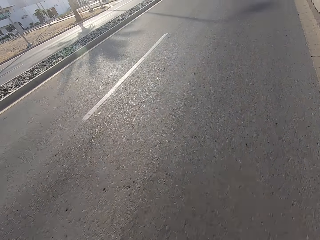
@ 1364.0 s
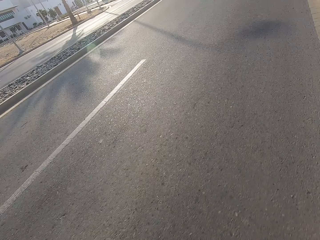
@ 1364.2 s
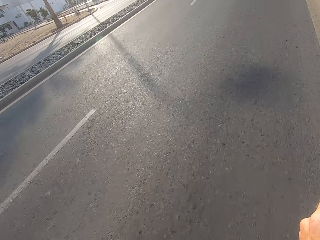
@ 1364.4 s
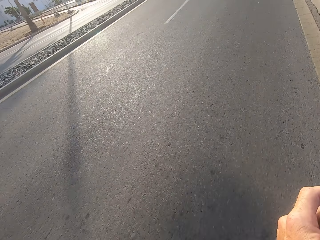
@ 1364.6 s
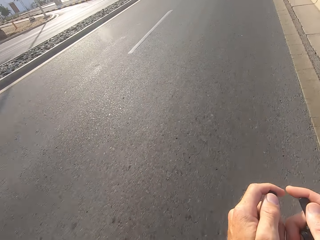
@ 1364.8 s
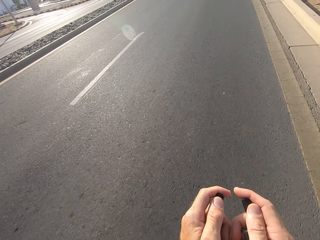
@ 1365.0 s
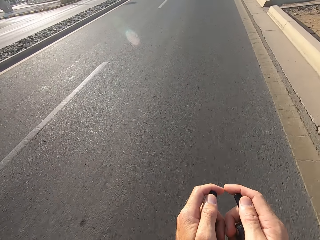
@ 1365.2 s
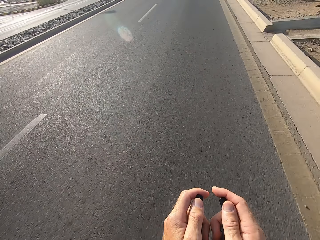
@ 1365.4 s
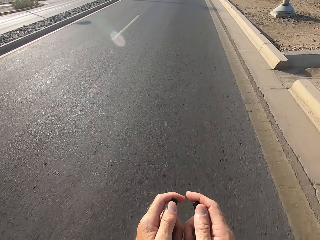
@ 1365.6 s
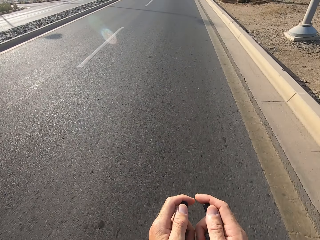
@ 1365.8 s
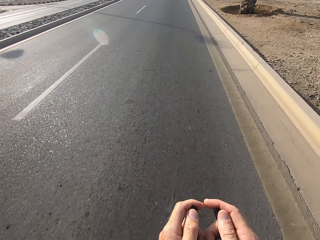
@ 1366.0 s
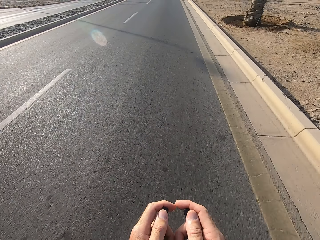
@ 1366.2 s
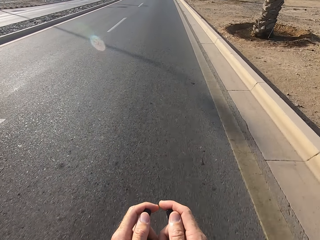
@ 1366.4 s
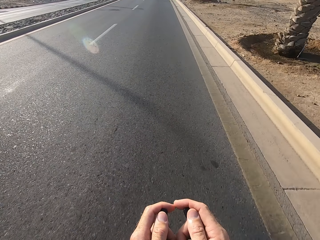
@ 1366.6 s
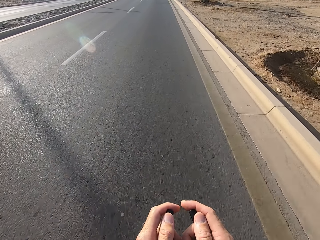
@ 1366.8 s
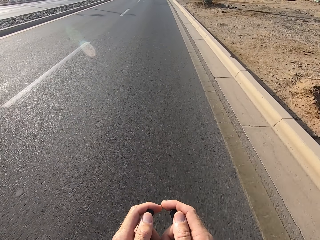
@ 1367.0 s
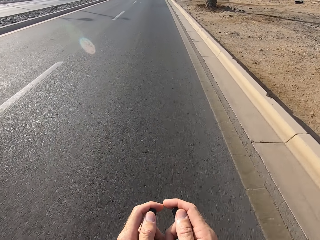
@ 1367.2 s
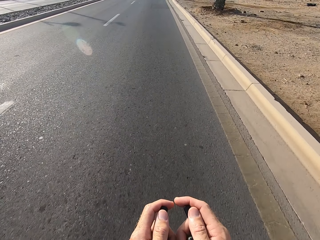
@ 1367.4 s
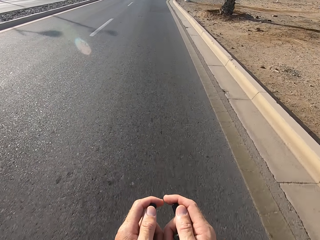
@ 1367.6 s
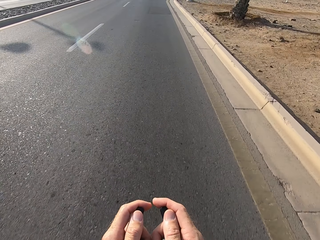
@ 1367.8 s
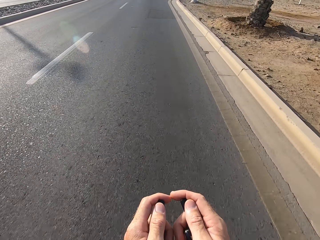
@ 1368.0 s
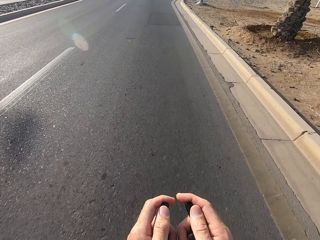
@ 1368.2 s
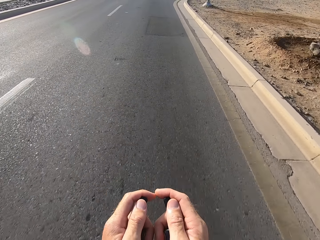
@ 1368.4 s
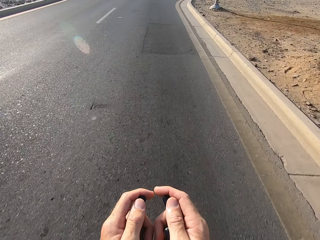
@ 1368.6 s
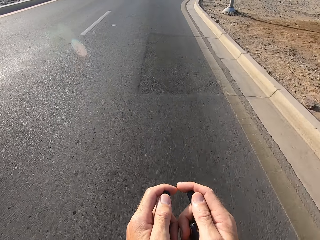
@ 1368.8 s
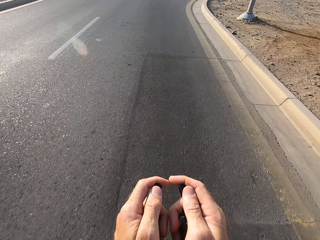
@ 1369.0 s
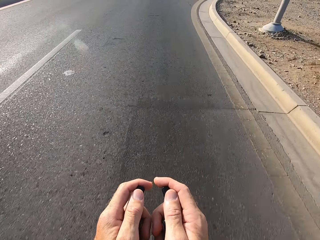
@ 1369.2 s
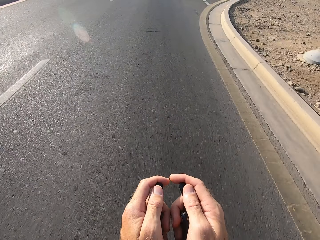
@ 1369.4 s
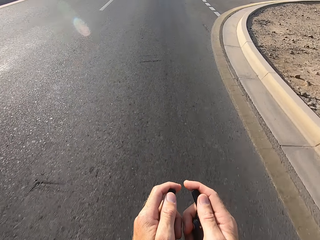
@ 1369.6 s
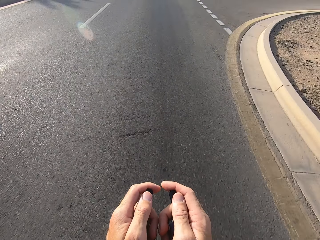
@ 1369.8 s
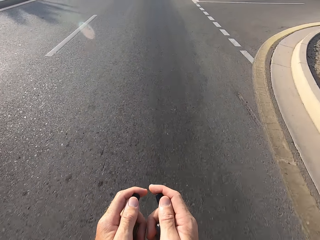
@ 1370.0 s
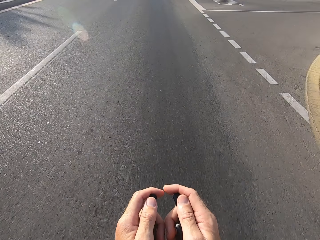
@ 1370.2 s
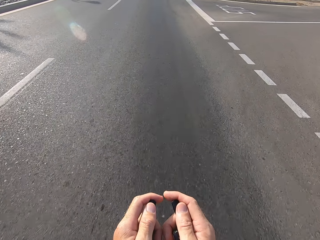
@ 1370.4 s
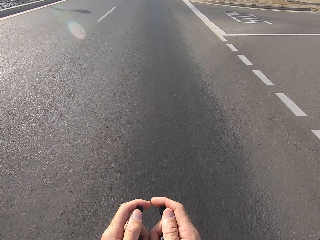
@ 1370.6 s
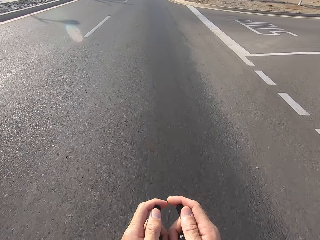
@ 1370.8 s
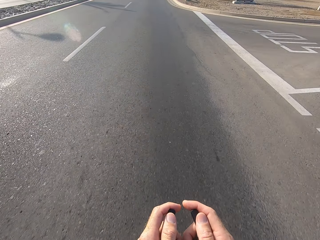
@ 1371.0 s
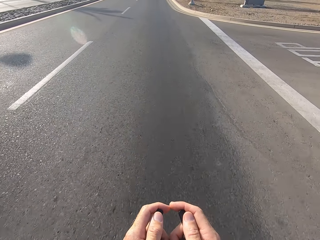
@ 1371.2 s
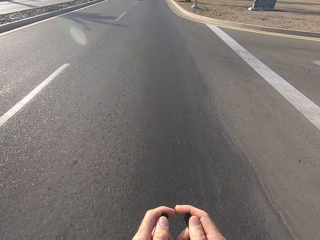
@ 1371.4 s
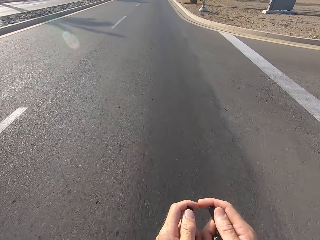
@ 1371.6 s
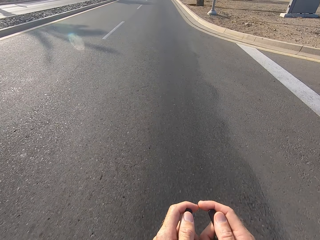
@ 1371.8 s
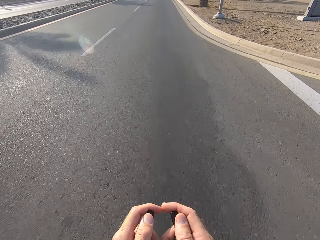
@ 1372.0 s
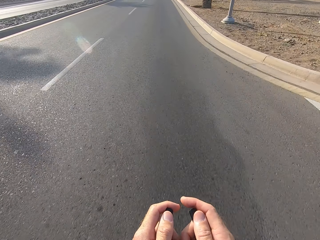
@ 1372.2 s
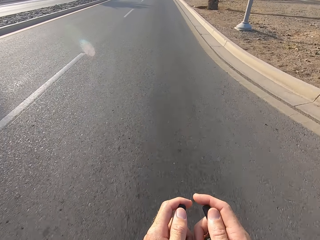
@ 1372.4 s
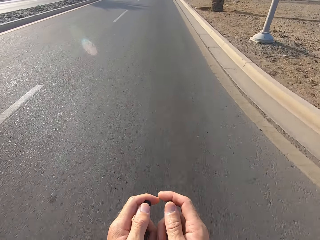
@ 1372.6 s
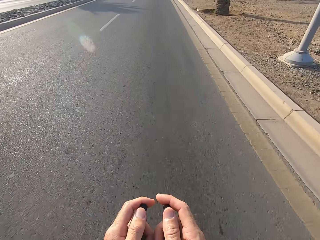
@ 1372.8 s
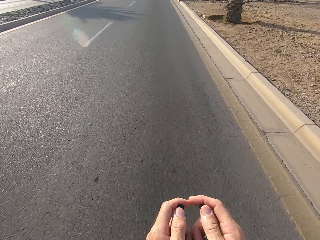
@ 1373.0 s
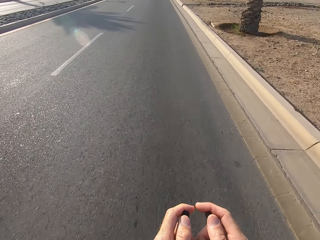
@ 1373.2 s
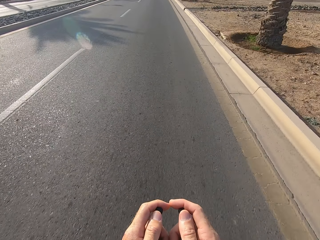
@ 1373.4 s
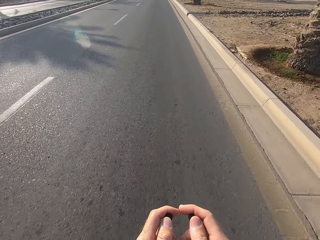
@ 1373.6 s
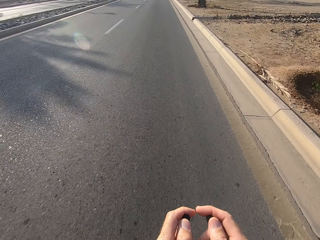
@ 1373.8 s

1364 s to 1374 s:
The camera wearer cycles the bicycle.

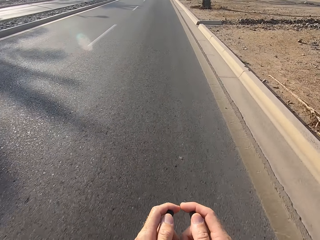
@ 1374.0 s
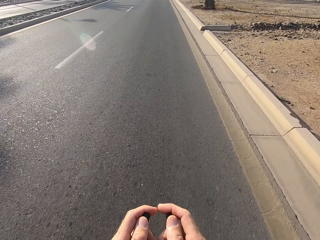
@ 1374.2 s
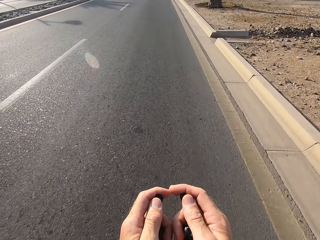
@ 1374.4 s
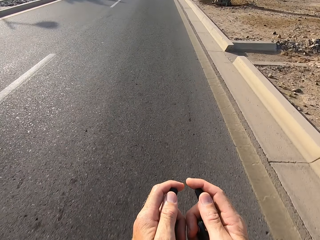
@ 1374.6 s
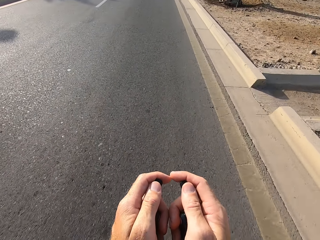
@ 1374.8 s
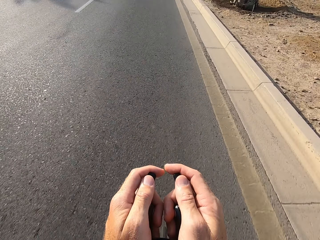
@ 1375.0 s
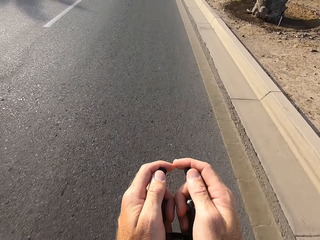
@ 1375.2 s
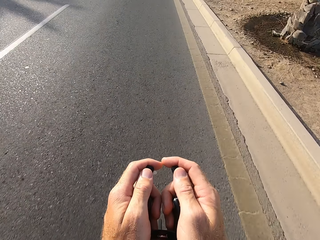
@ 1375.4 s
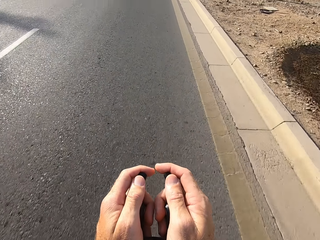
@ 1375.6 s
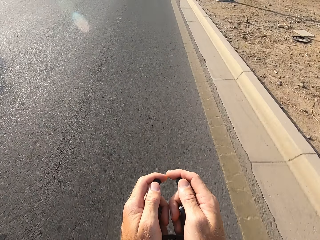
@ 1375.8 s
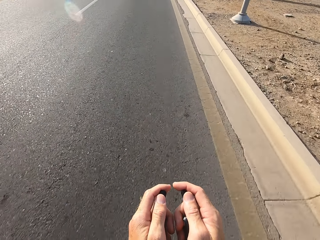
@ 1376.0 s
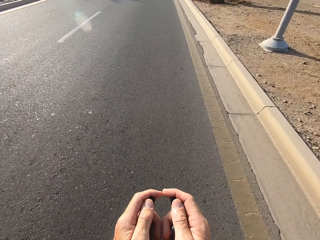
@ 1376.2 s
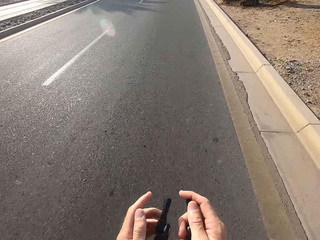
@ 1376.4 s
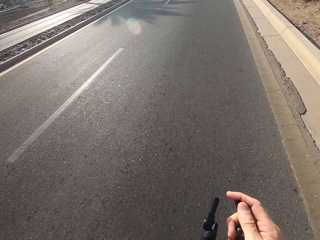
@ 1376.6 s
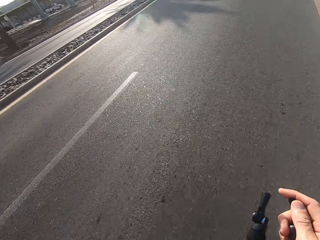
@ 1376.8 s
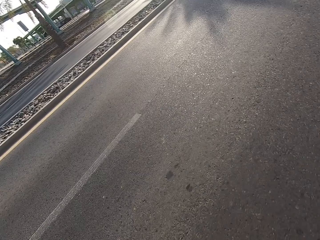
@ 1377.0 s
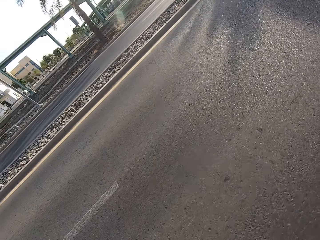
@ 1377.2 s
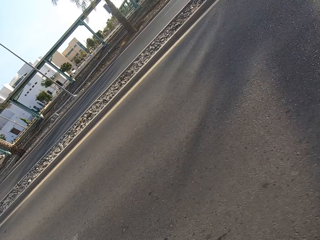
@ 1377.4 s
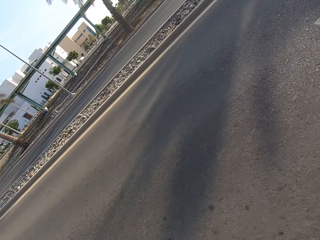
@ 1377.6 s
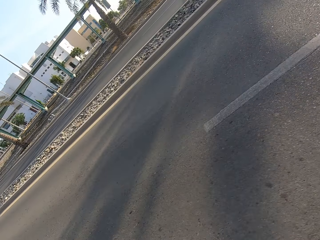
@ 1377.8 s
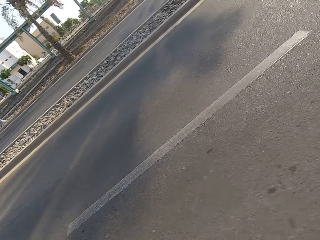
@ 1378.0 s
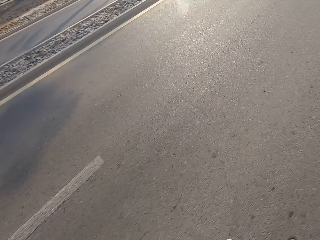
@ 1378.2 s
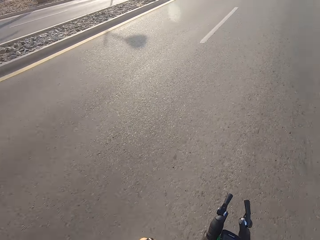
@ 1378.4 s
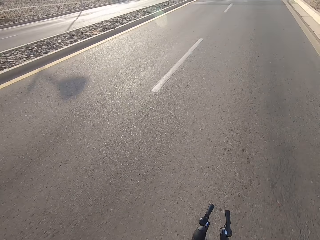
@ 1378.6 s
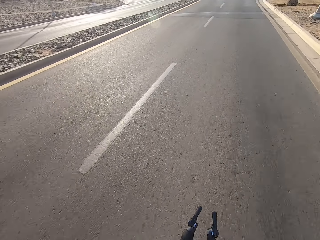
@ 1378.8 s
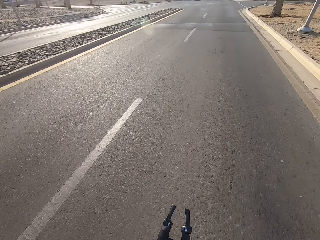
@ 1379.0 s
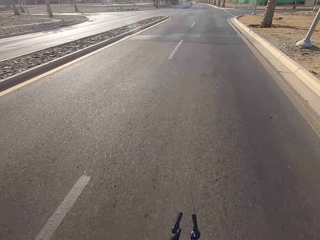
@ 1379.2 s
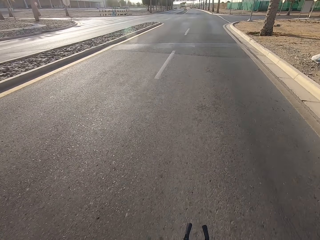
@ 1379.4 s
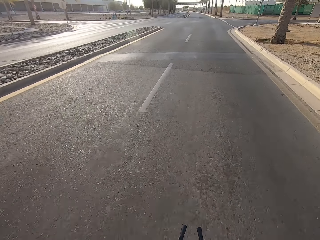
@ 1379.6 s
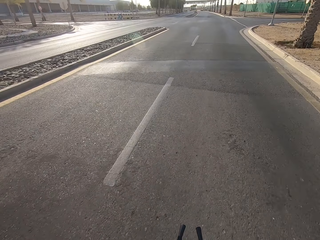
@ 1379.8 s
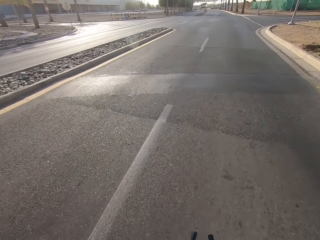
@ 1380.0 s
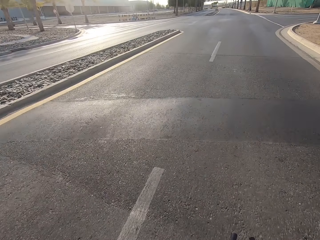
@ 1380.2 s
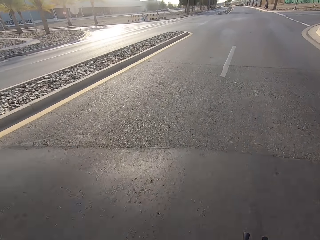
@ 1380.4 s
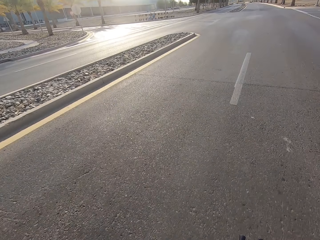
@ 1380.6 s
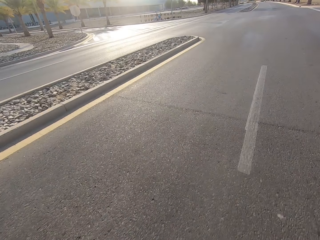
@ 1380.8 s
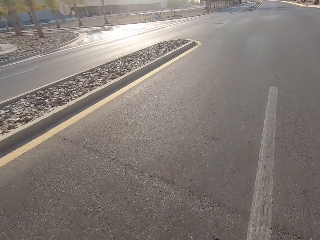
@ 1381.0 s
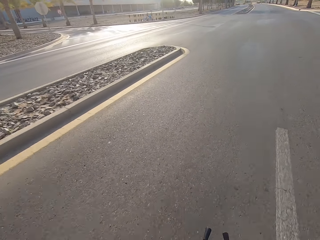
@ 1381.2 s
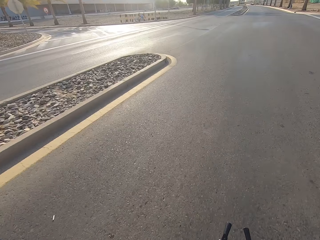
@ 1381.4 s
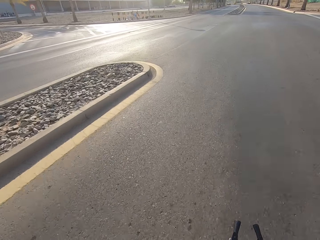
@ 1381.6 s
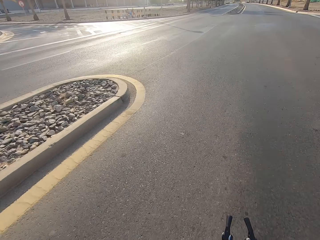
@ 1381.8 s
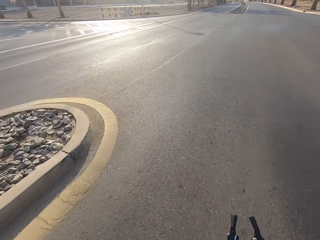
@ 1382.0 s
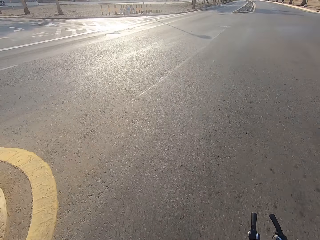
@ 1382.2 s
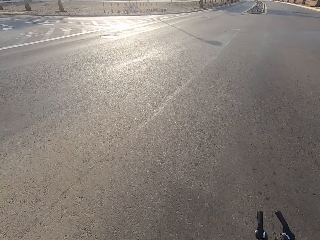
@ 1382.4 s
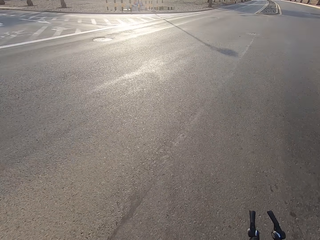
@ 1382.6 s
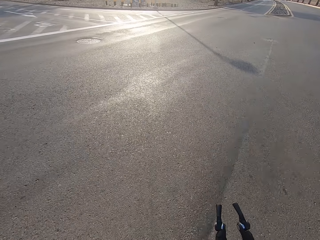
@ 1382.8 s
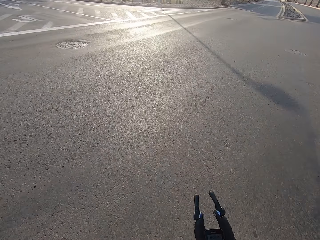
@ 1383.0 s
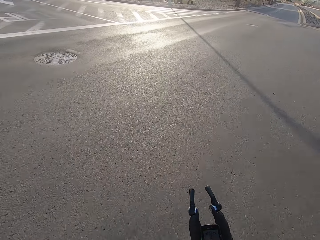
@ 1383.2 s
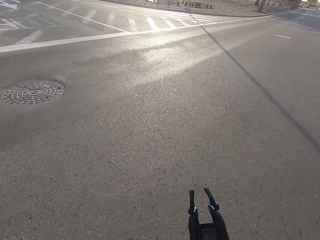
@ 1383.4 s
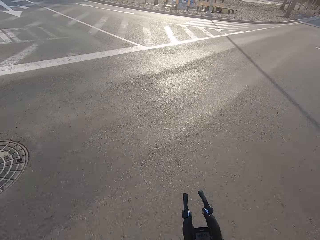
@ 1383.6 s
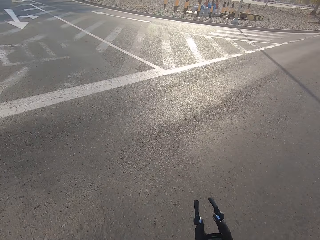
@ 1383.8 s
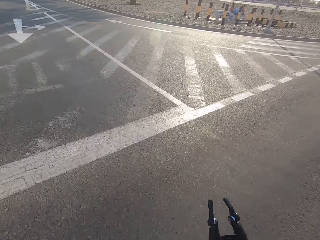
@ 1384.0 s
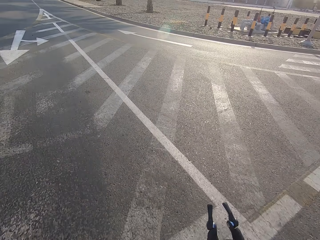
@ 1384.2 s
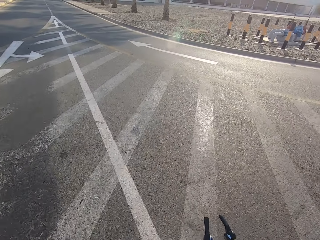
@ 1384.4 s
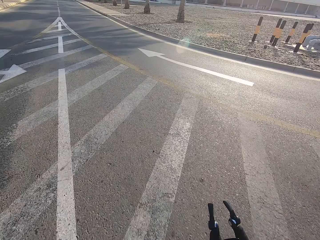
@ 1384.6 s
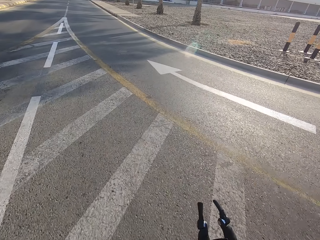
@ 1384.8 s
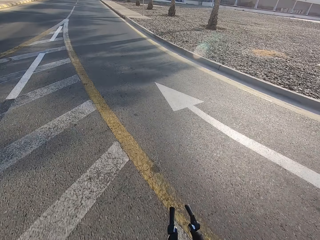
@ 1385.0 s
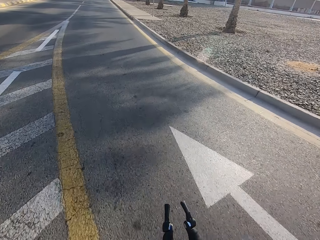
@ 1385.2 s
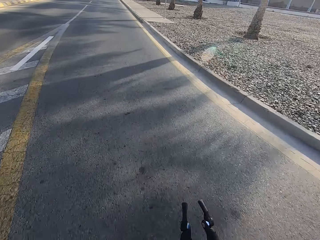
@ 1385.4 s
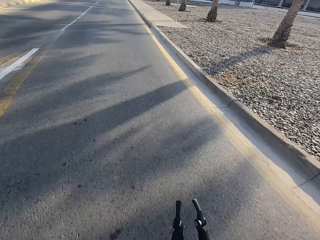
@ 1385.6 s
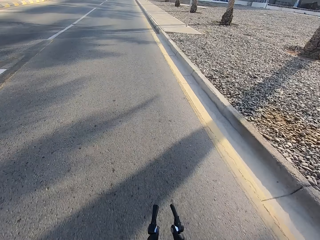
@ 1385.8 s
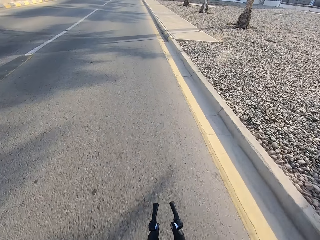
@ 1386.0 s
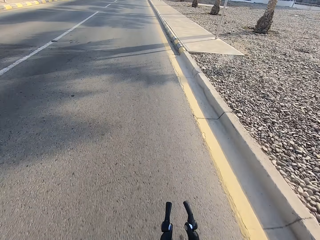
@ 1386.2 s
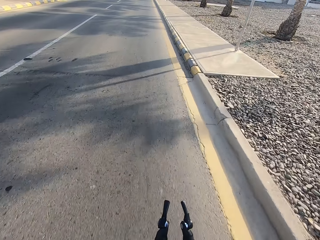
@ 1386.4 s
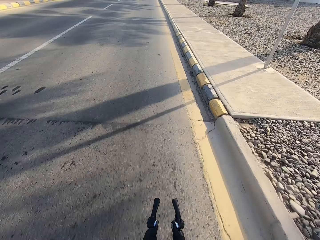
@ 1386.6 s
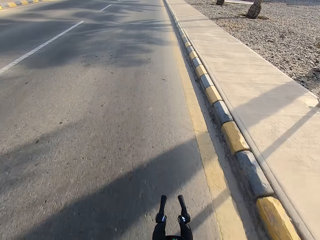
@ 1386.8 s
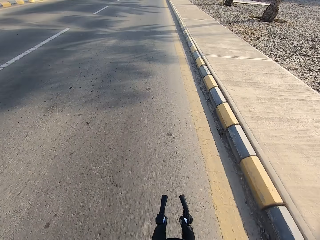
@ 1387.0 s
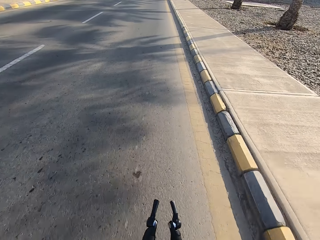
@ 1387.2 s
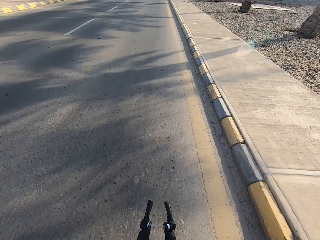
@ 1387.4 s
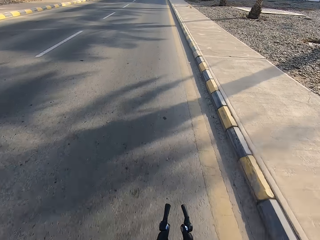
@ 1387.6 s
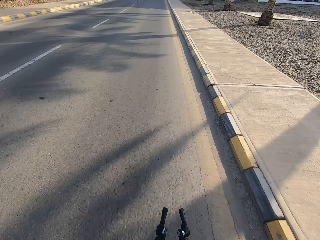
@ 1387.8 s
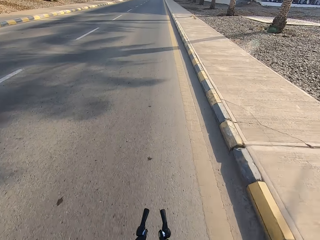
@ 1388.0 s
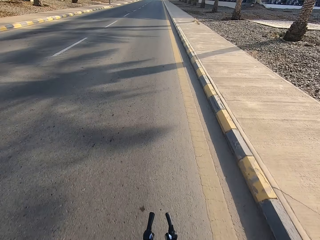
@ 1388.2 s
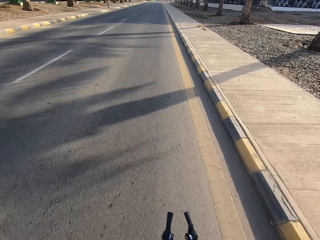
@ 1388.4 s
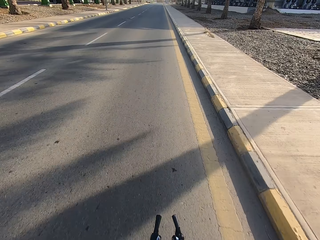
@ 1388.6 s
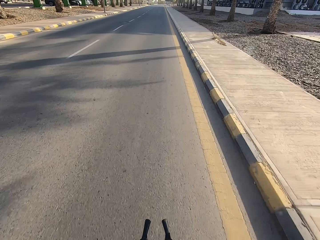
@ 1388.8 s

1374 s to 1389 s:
The camera wearer swings the left hand. They touch something. They stare at the houses. They stare at the road. They cycle the bicycle.
